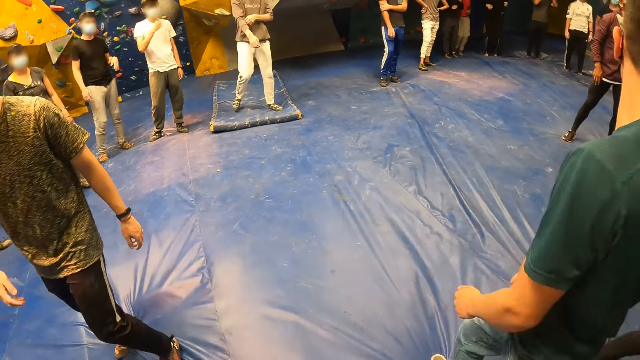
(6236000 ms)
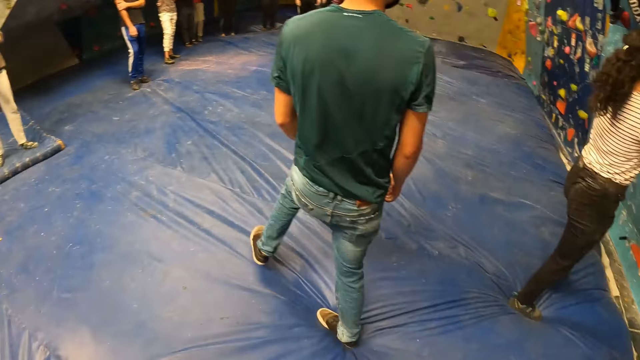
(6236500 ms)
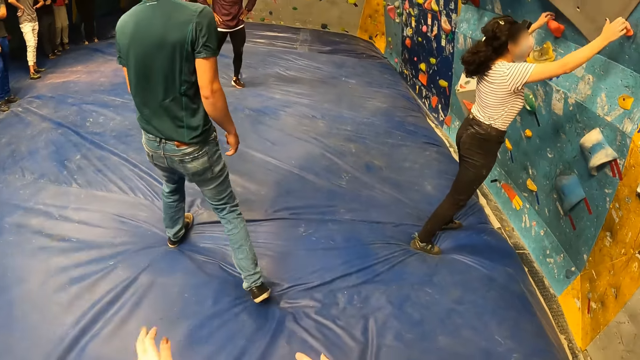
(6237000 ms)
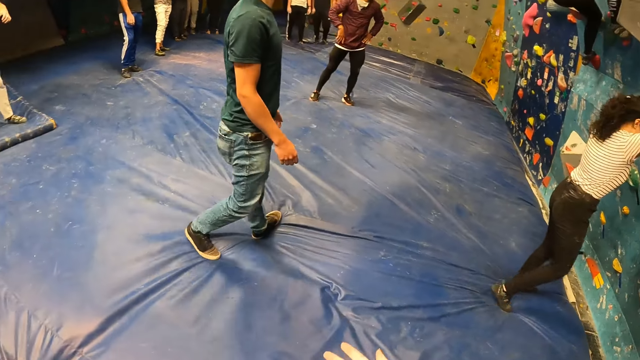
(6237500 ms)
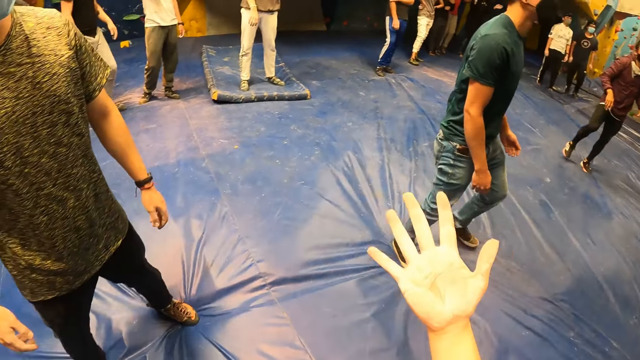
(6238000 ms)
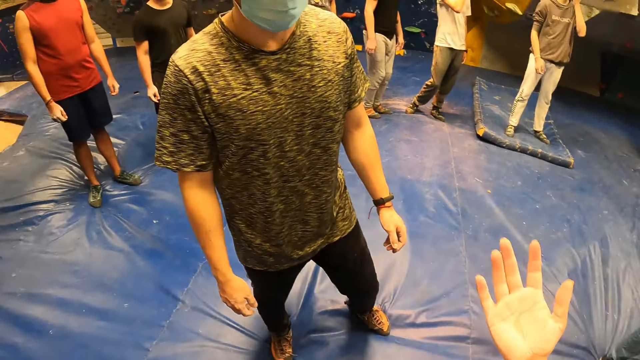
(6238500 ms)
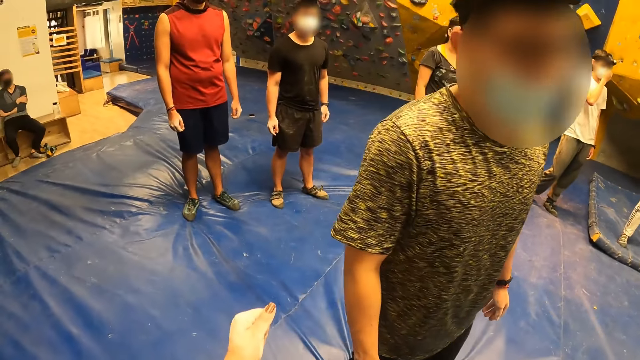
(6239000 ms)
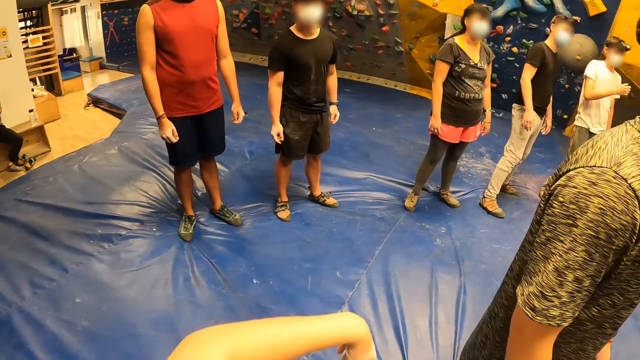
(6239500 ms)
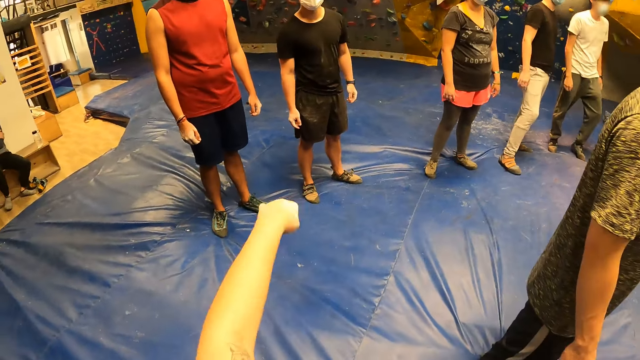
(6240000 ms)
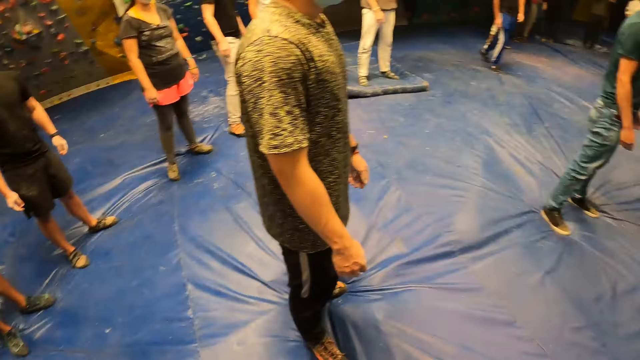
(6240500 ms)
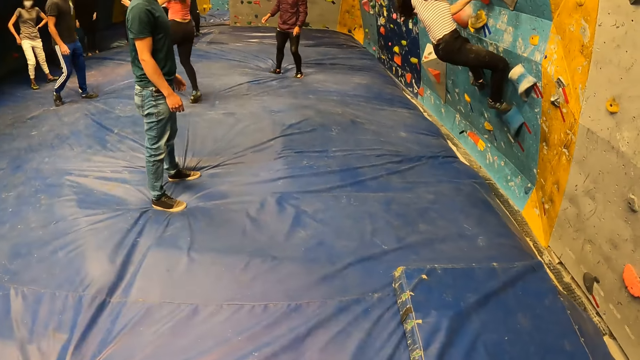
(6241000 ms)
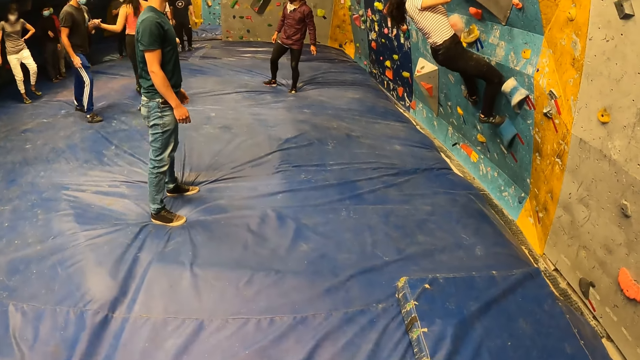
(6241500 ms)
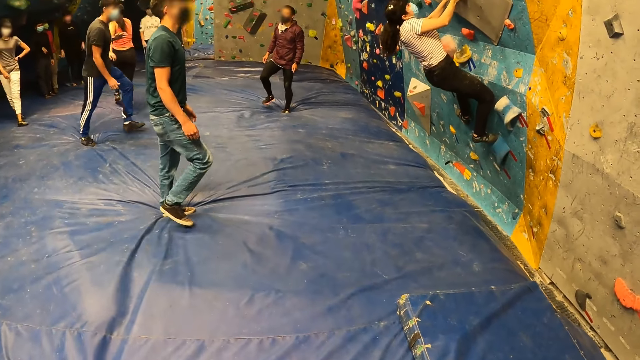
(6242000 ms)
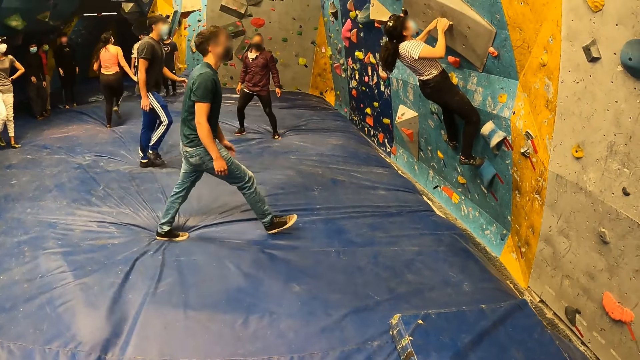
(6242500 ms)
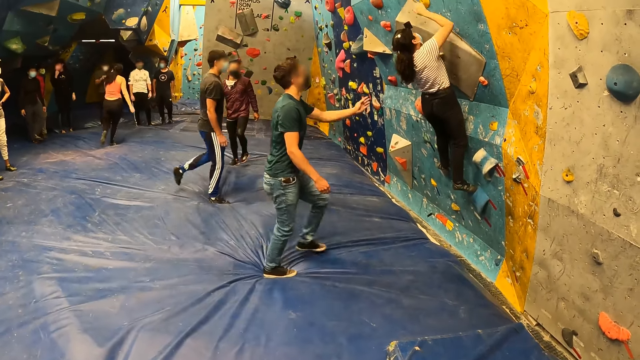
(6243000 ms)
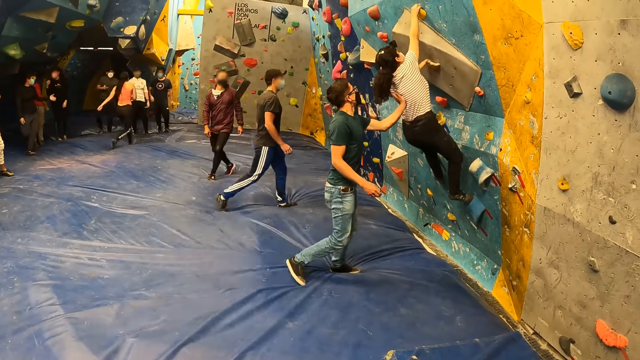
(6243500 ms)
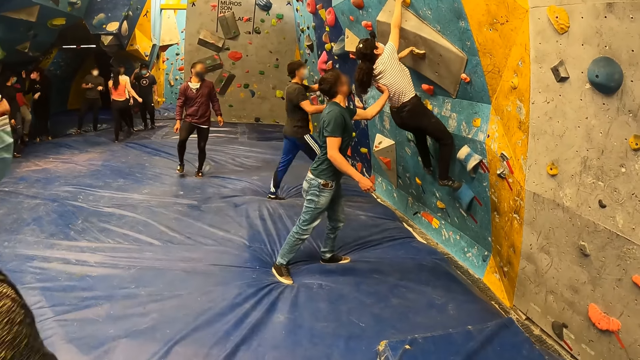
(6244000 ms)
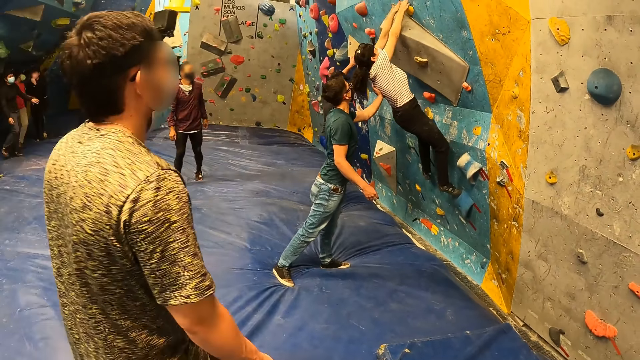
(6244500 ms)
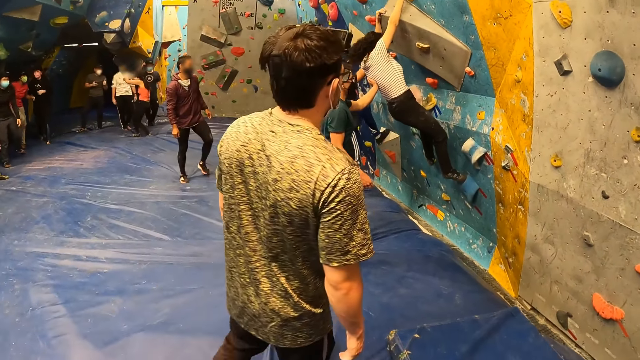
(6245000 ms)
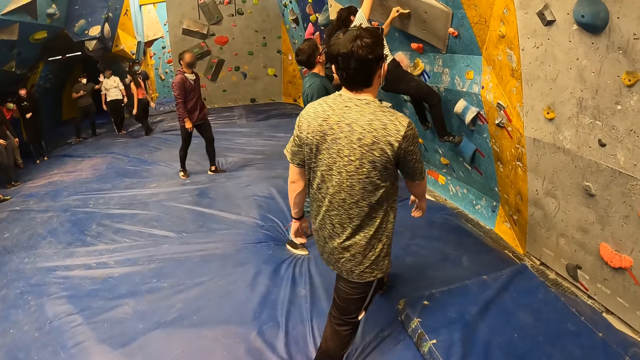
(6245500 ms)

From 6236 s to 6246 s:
The camera wearer looks around the climbing area. She claps her hands. She shows her right hand to the man. She claps her hands again. She flaps her left hand. She stretches her hand. She looks around the climbing area.

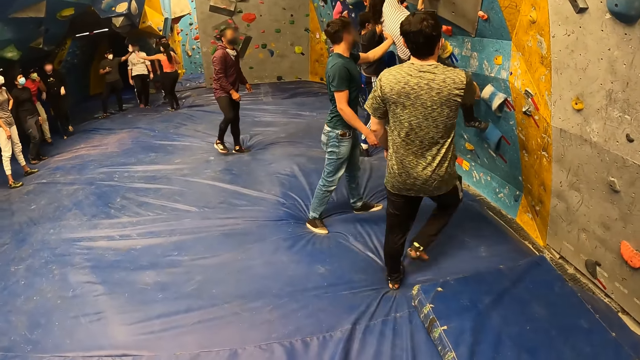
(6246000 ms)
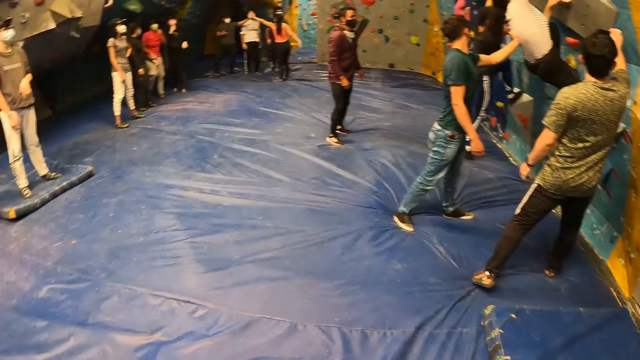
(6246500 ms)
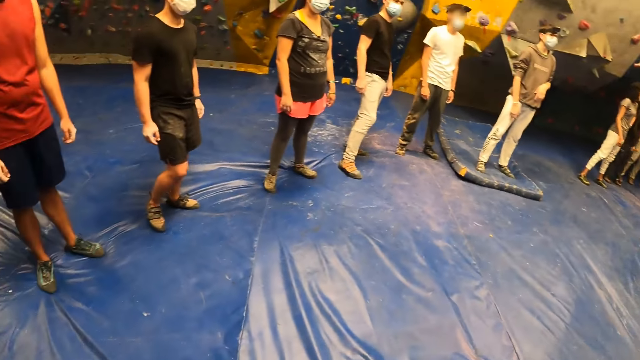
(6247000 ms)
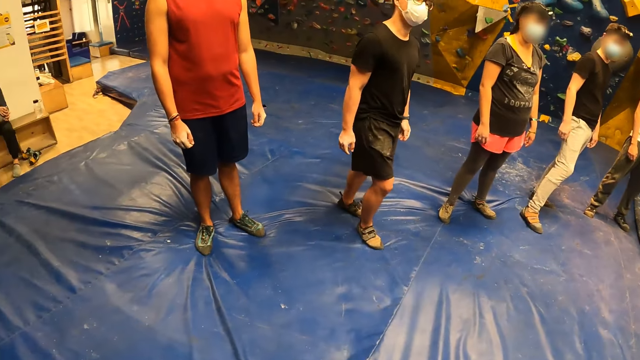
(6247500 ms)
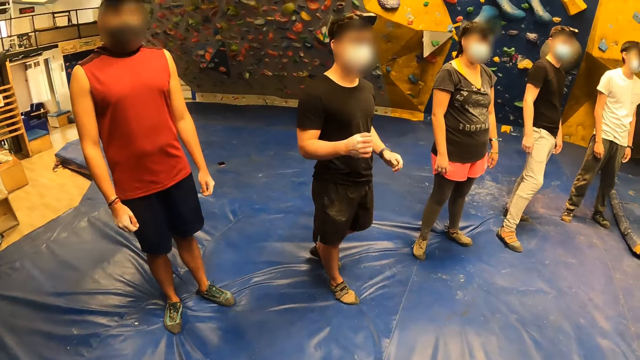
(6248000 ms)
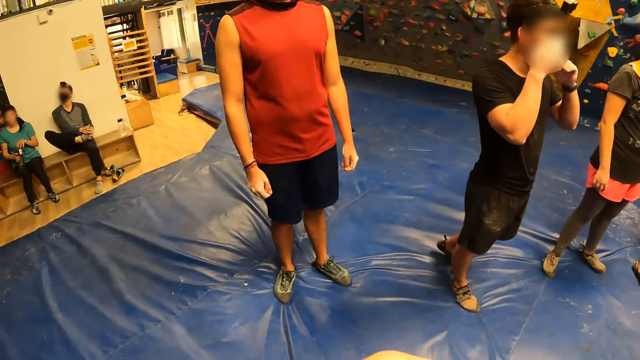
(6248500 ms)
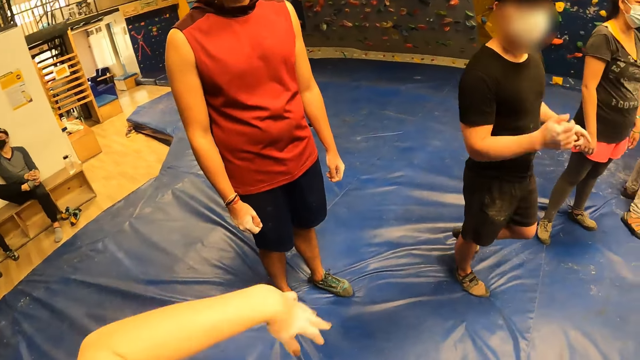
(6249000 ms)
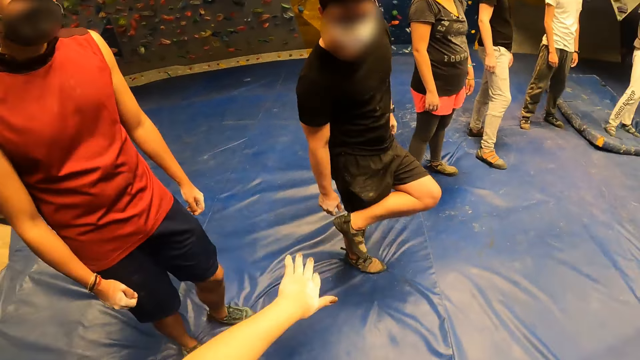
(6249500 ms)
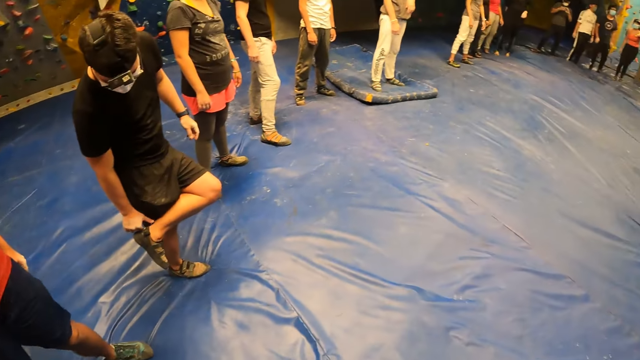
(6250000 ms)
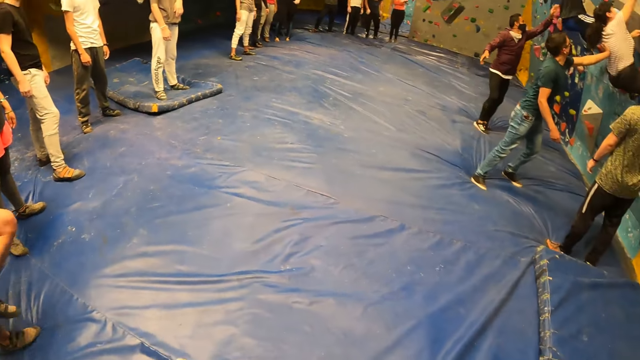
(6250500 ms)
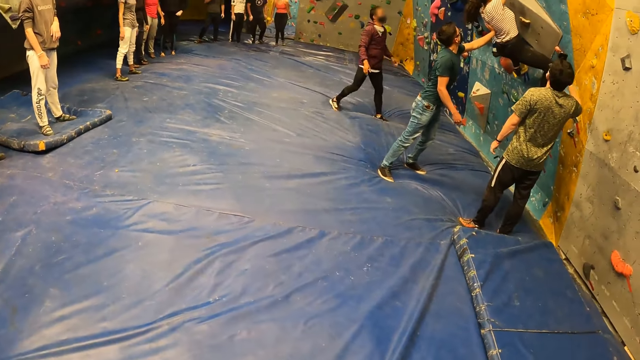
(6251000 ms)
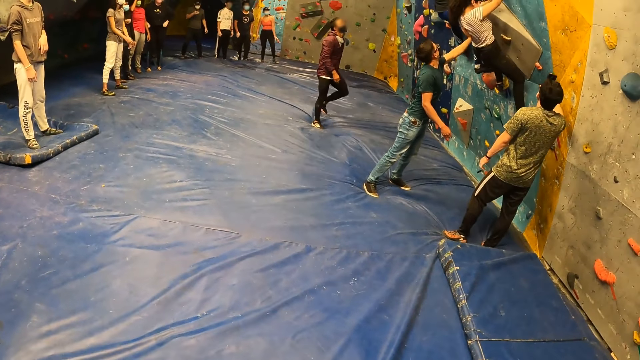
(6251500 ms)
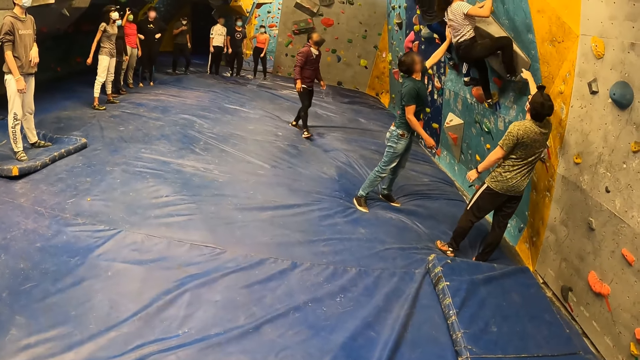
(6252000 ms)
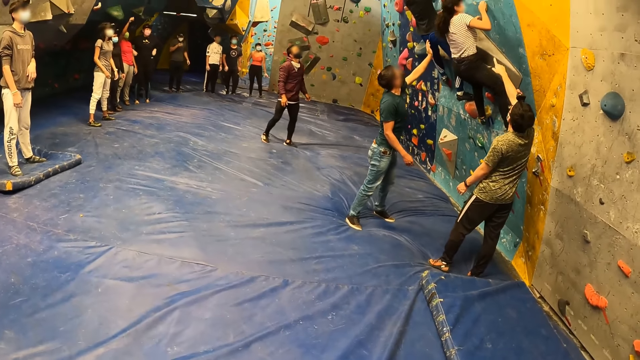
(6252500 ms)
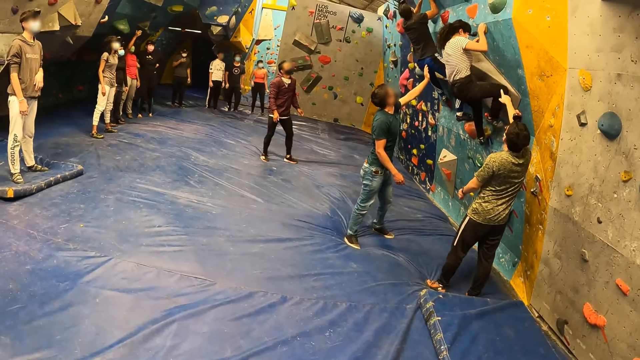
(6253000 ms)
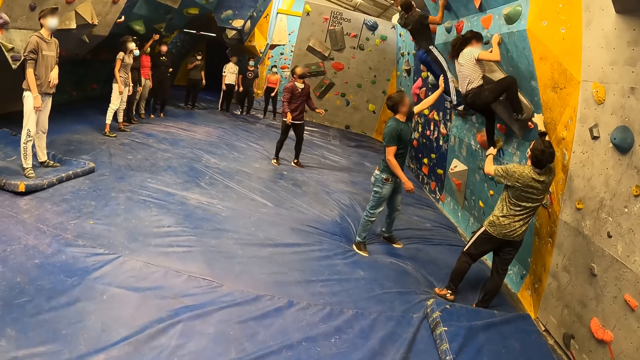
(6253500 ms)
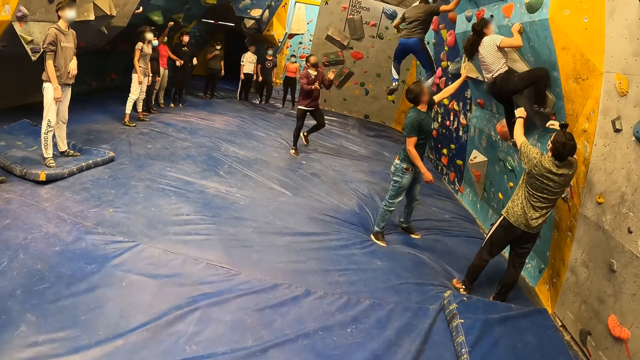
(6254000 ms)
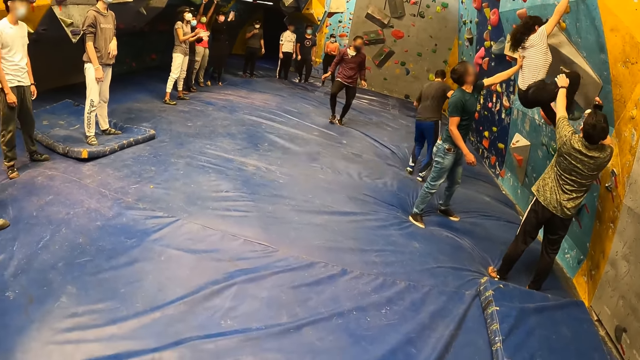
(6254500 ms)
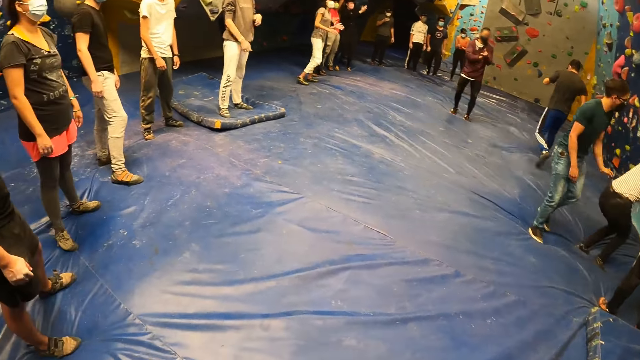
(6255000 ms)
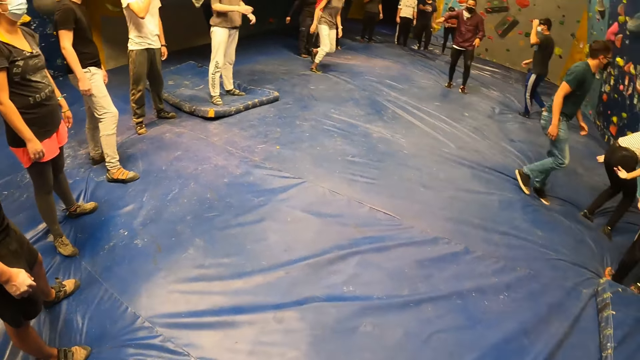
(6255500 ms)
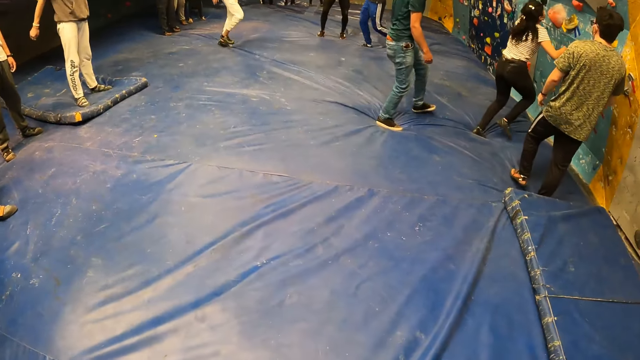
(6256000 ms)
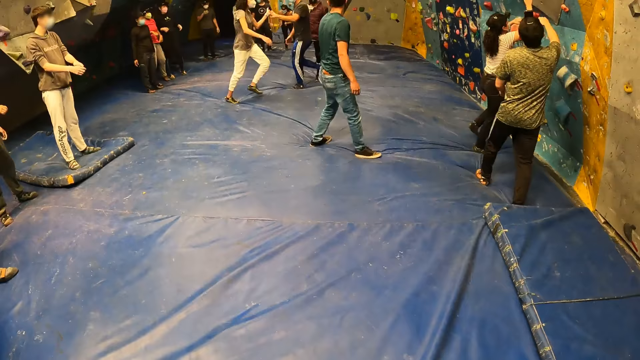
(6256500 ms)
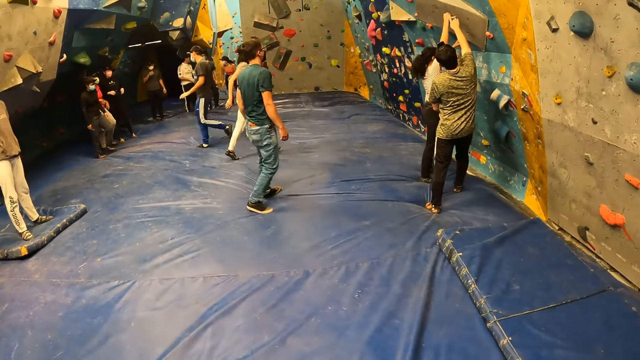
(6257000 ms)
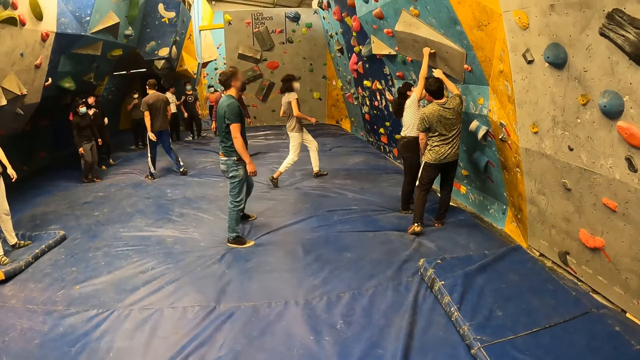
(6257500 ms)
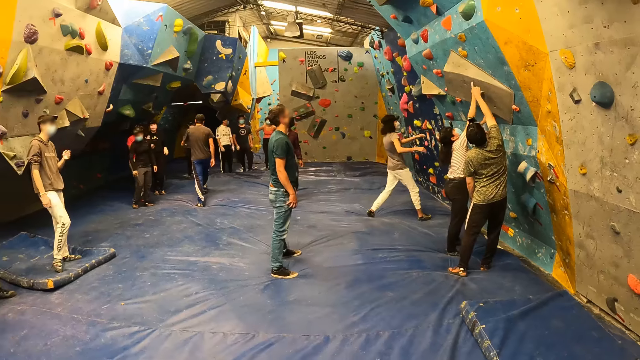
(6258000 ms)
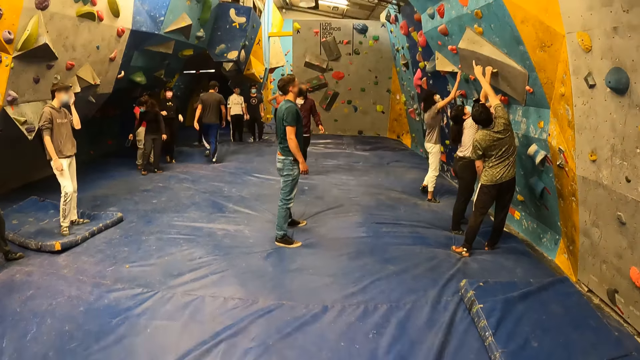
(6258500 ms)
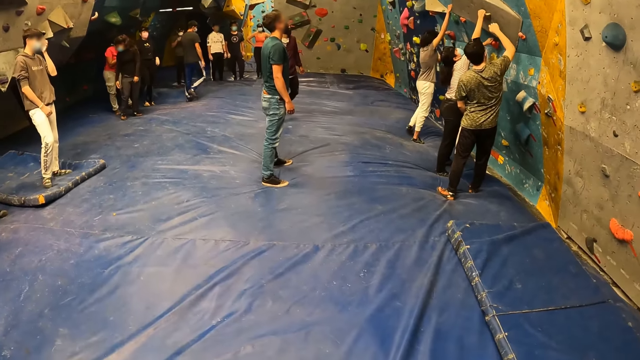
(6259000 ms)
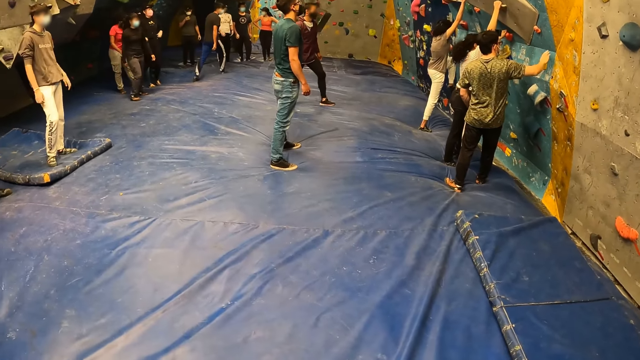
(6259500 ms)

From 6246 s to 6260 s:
The camera wearer flaps her left hand. She stretches her hand. She looks around the climbing area.
